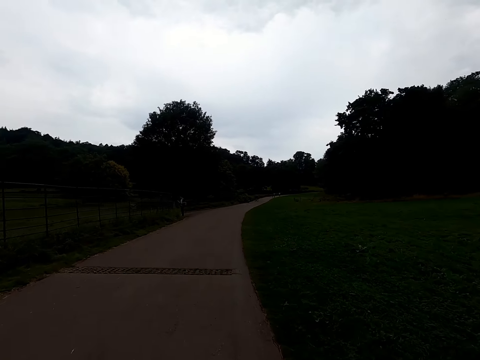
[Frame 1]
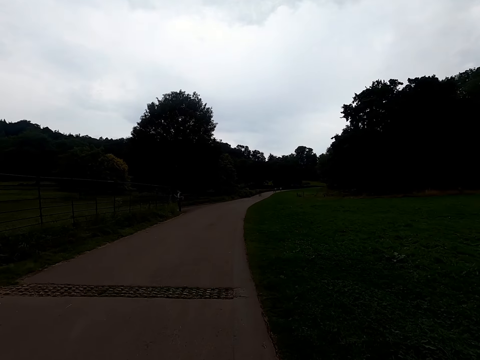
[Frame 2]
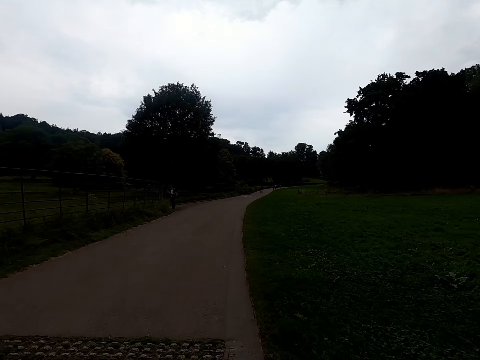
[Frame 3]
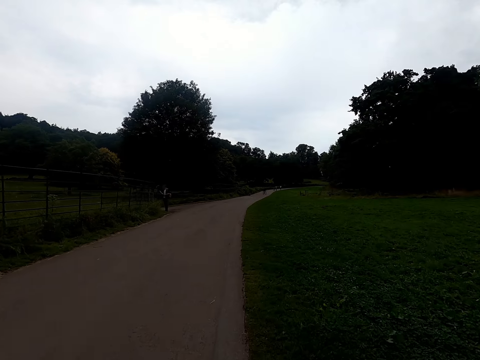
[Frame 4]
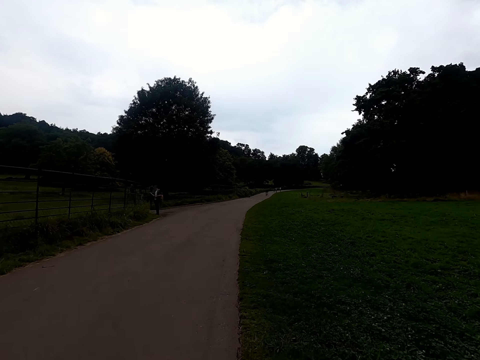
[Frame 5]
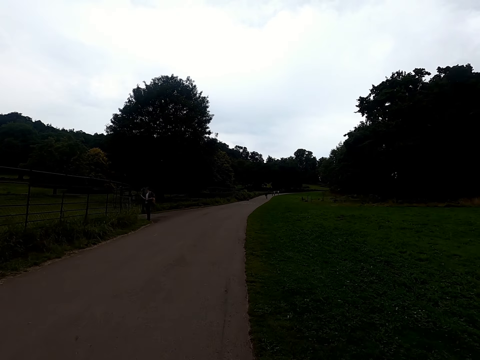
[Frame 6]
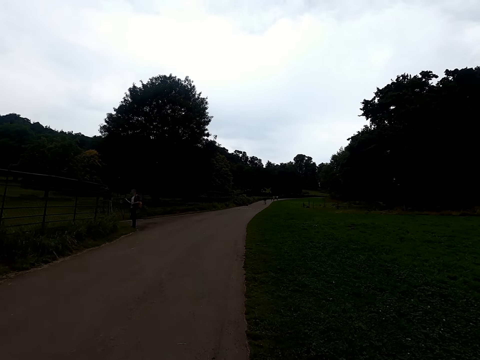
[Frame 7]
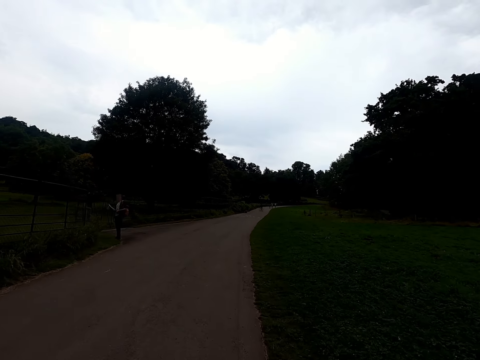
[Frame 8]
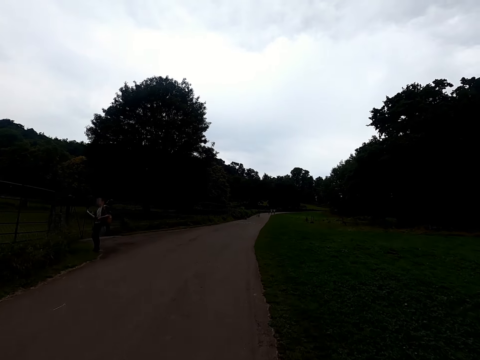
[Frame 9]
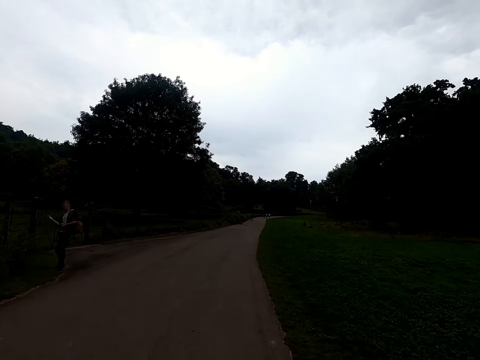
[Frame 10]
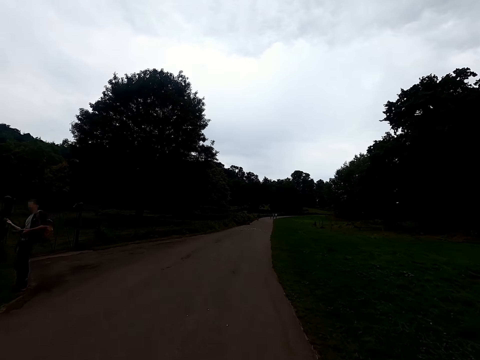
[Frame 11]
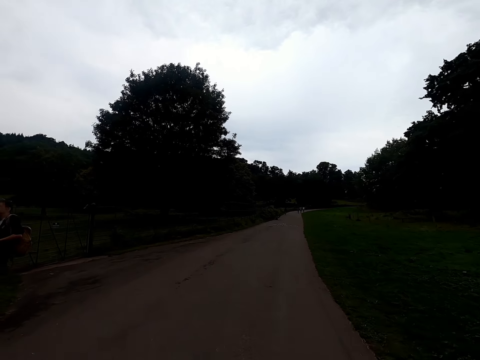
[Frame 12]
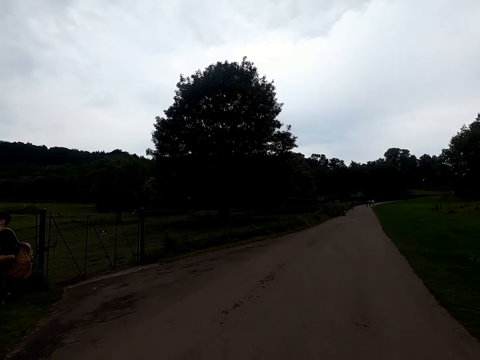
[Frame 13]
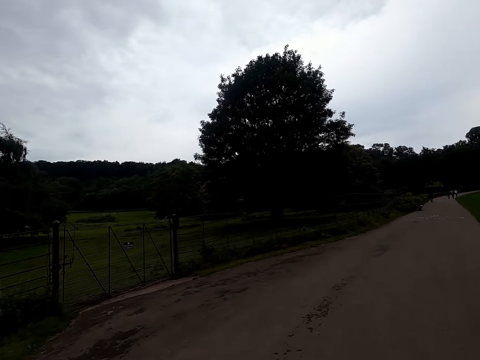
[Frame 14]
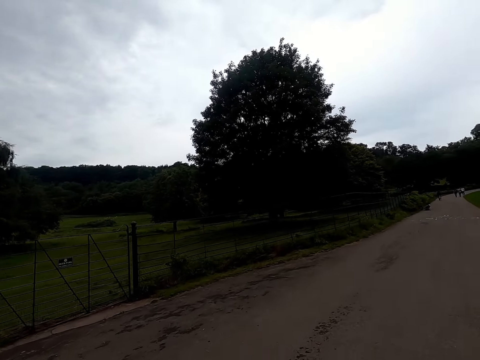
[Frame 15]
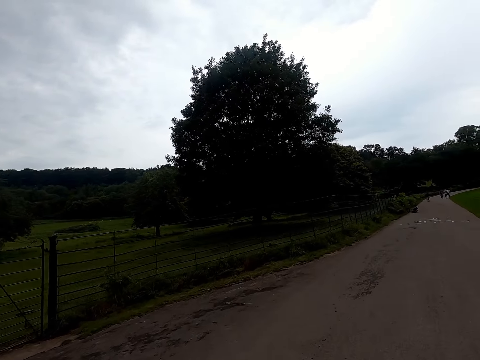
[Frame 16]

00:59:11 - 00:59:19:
The camera wearer cycles along the pathway.

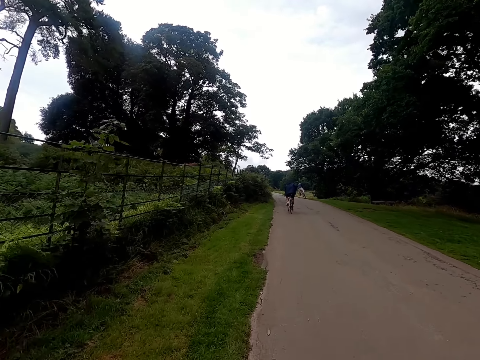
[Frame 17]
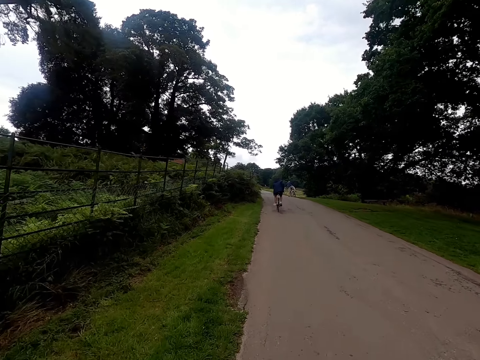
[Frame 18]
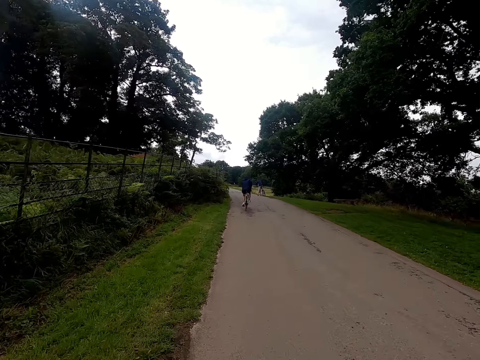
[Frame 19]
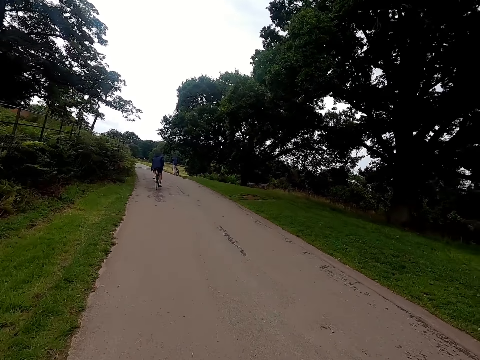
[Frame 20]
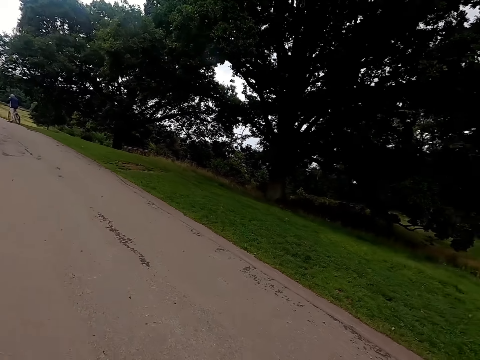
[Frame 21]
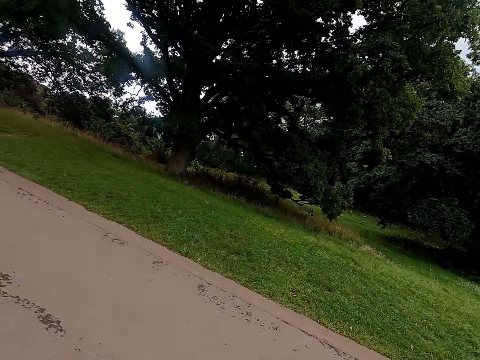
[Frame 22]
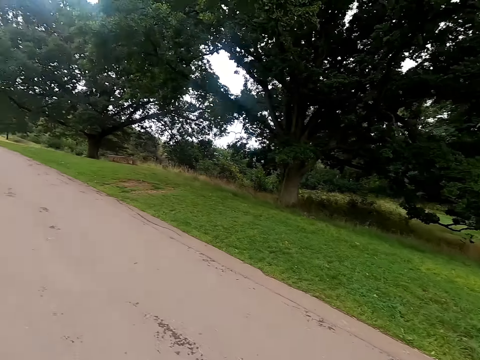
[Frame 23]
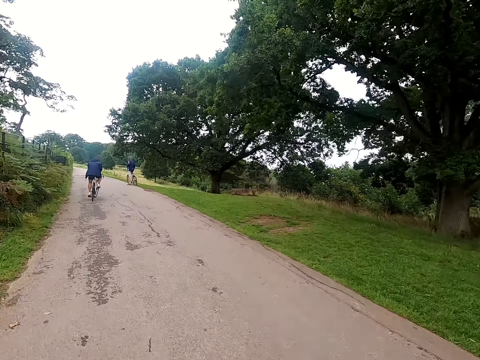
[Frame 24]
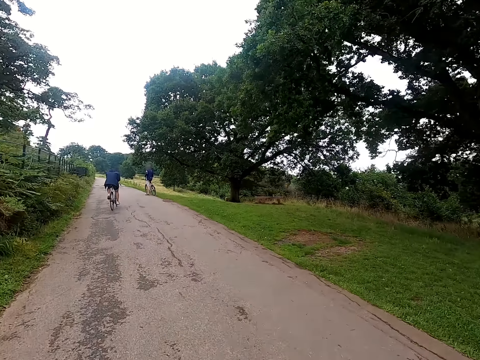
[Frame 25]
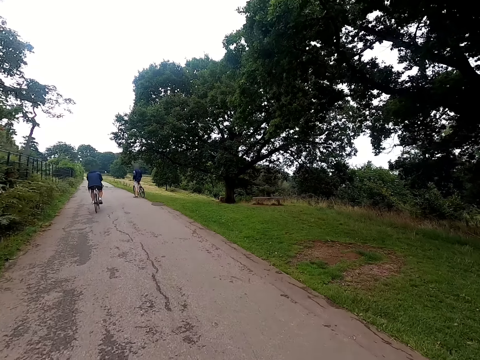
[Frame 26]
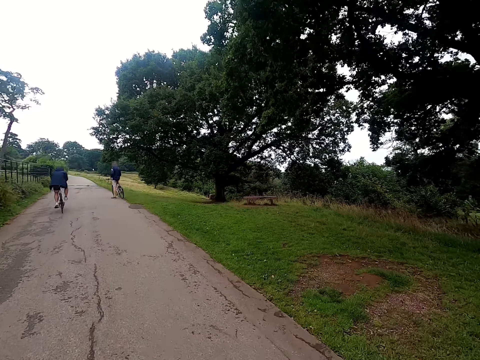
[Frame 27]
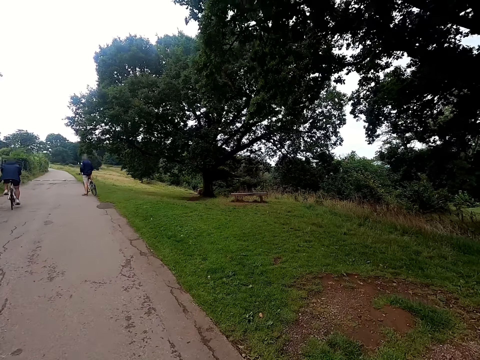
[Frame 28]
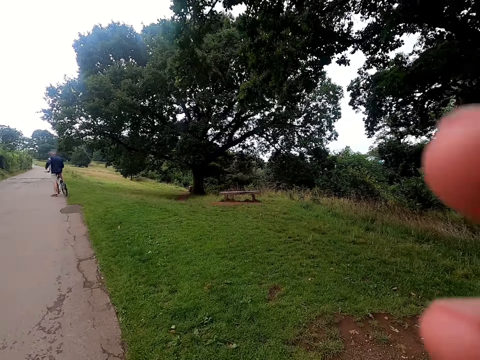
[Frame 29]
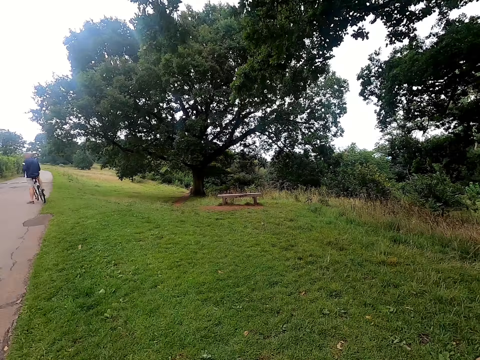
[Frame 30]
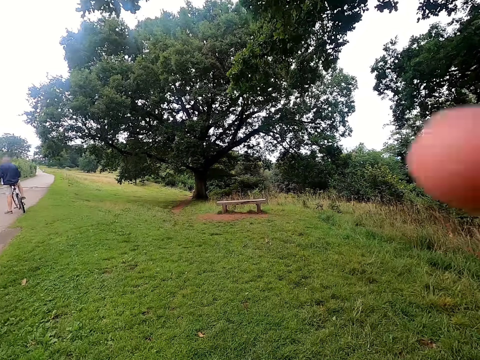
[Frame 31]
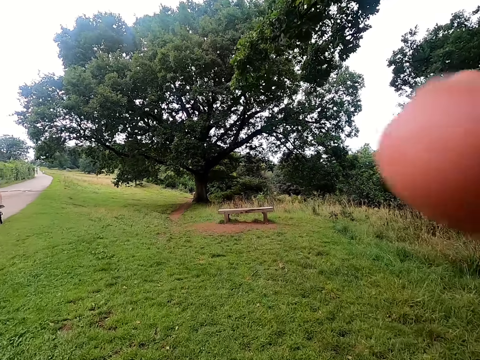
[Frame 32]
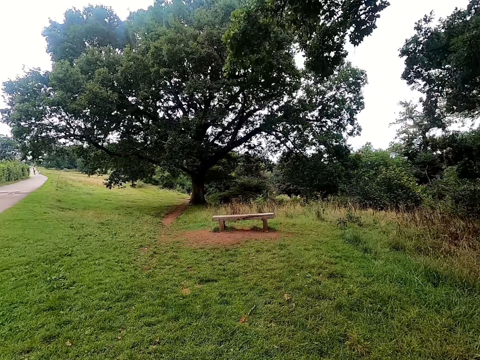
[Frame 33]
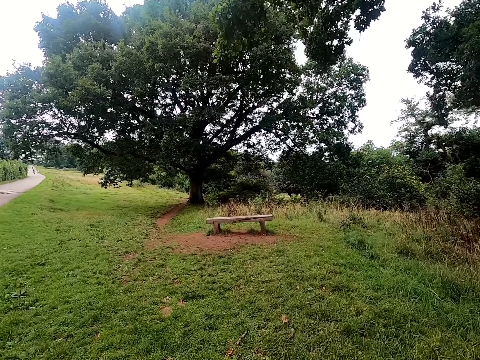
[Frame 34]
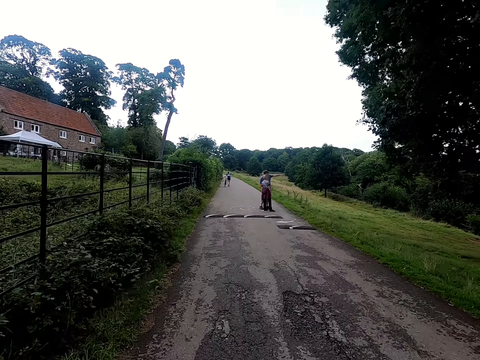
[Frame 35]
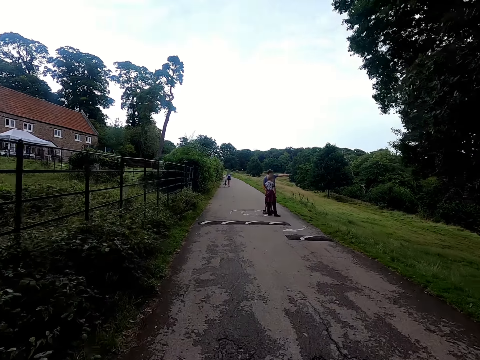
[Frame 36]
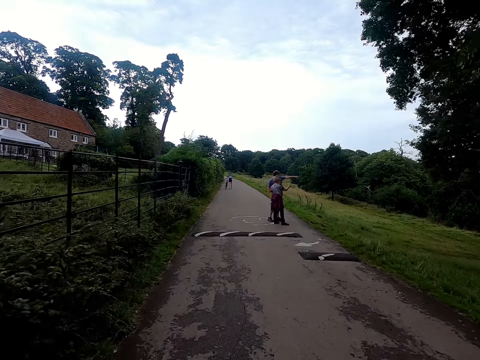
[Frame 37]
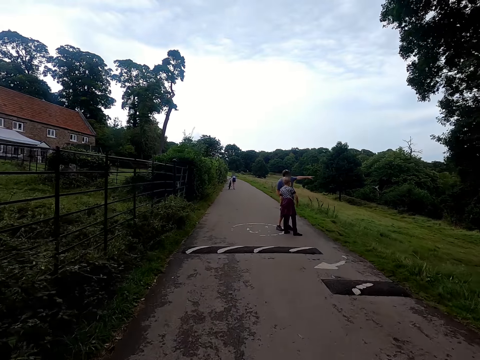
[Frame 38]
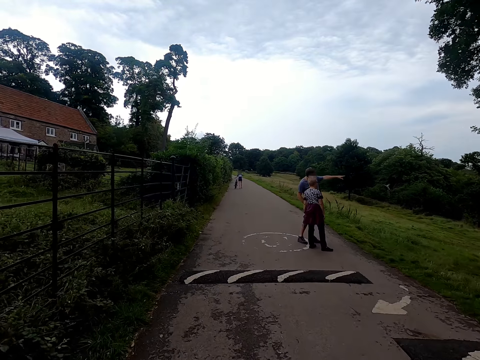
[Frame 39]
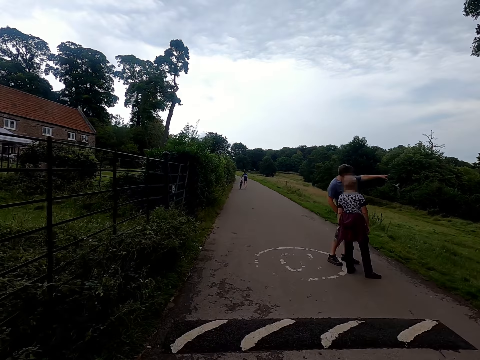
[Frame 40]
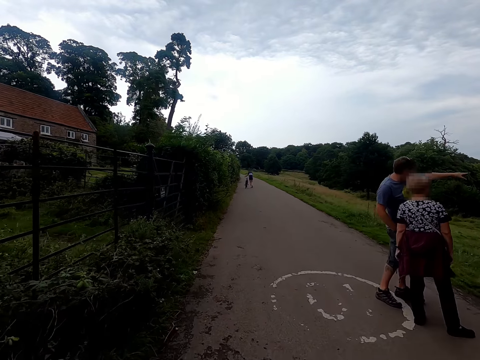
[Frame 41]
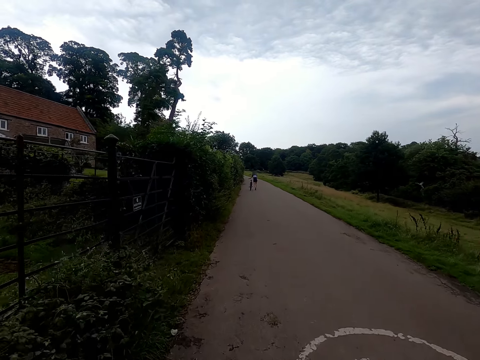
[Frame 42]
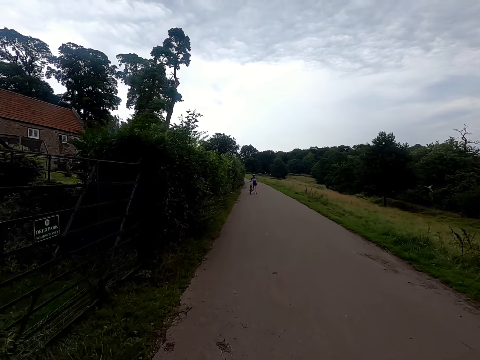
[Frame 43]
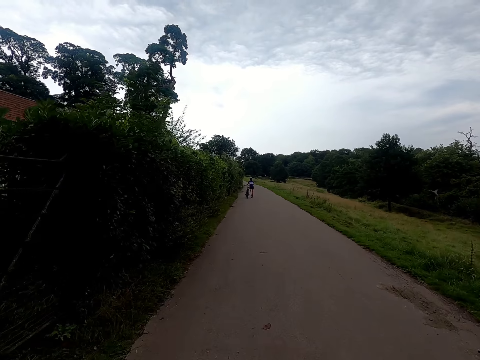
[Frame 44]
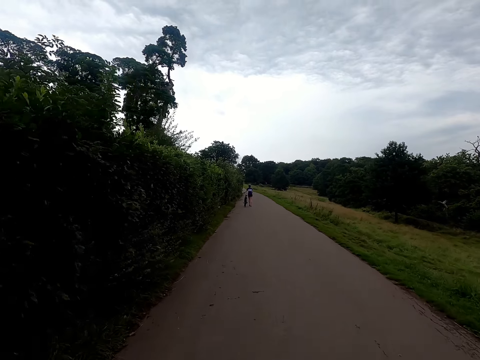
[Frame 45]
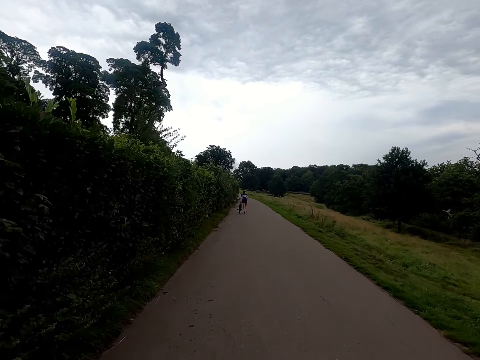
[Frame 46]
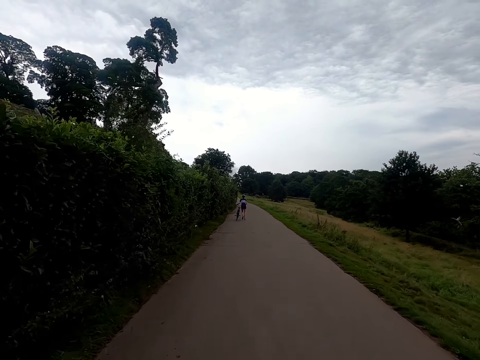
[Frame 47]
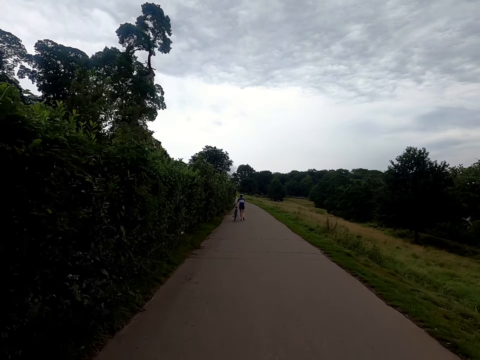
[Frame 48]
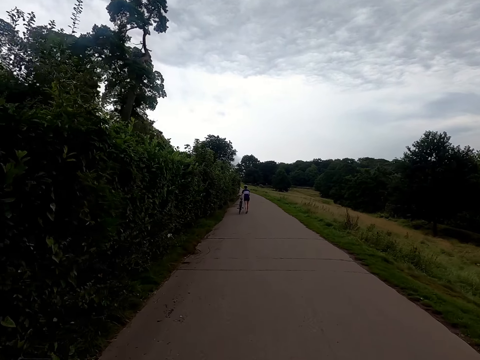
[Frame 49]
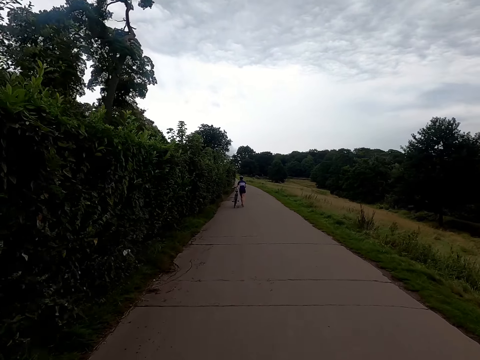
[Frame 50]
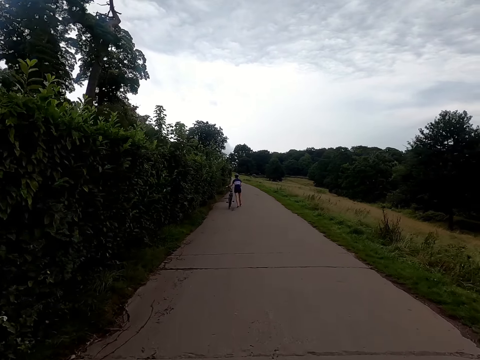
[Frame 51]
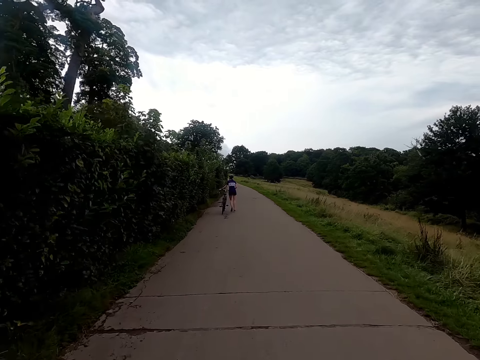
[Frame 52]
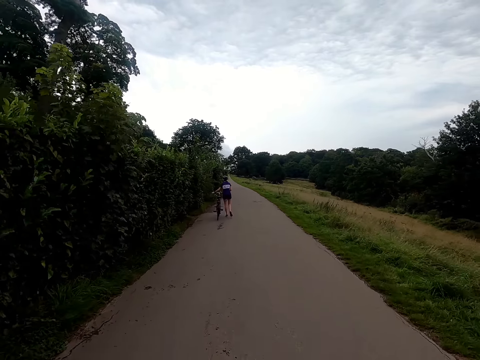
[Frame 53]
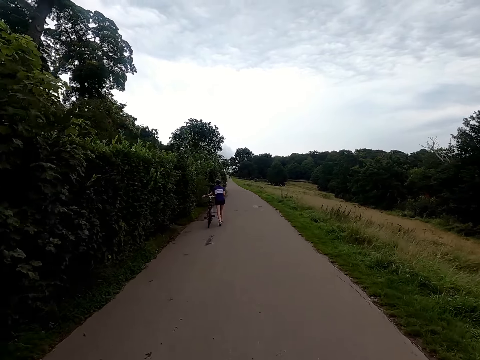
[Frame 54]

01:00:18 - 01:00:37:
The camera wearer looks aside.
